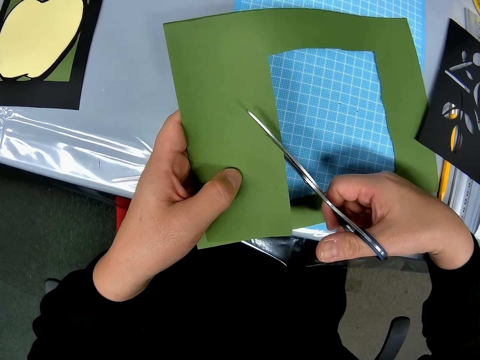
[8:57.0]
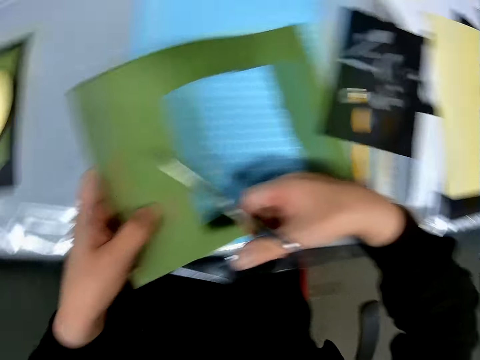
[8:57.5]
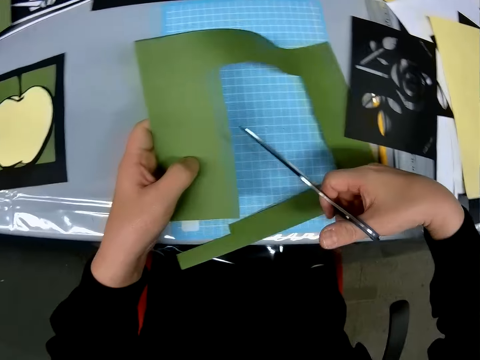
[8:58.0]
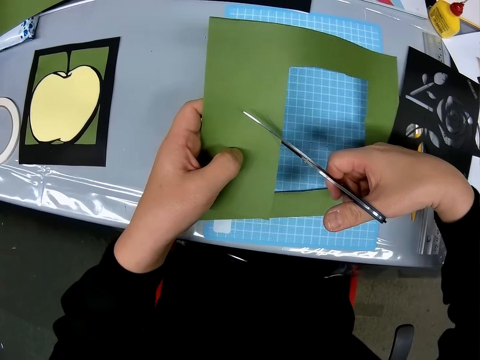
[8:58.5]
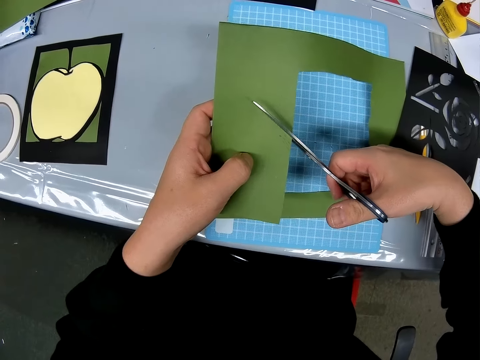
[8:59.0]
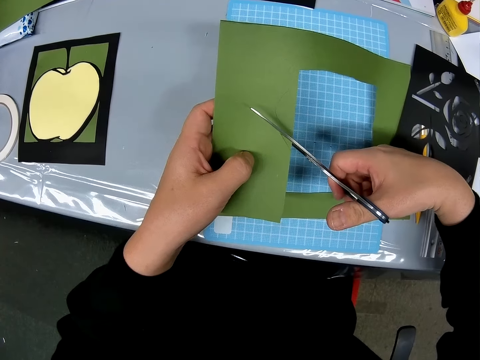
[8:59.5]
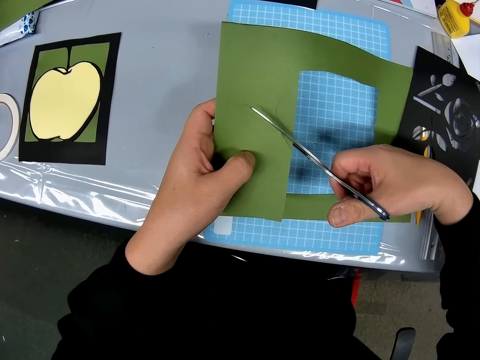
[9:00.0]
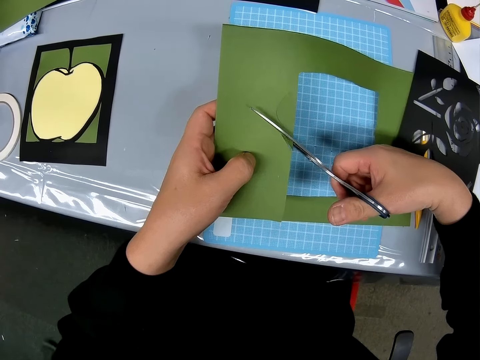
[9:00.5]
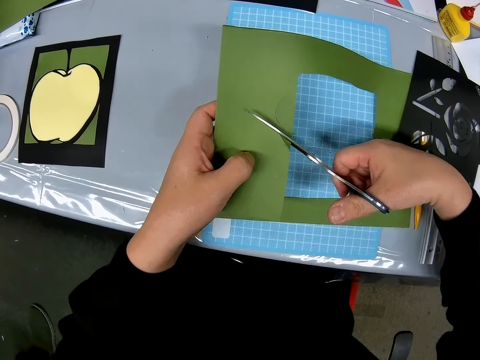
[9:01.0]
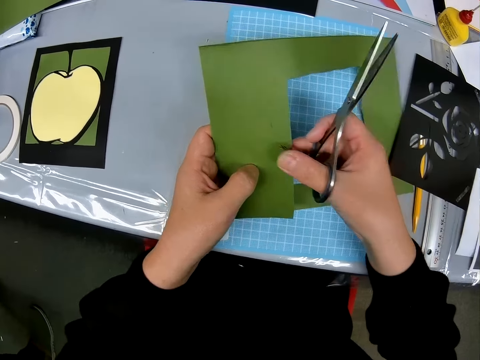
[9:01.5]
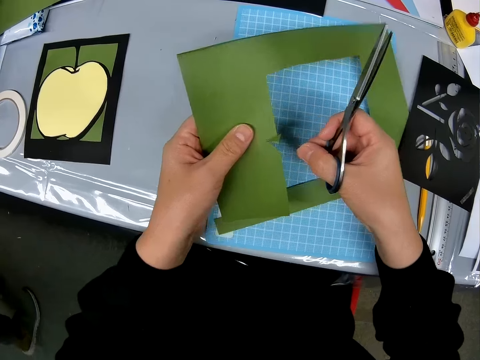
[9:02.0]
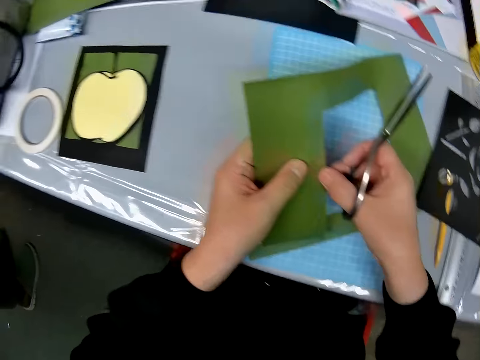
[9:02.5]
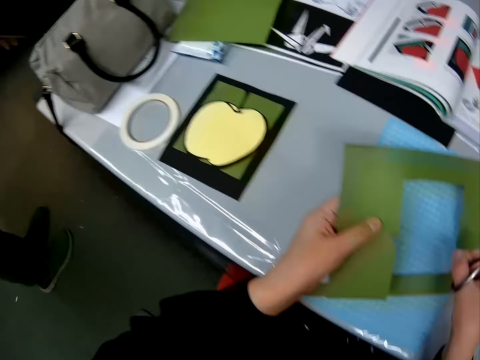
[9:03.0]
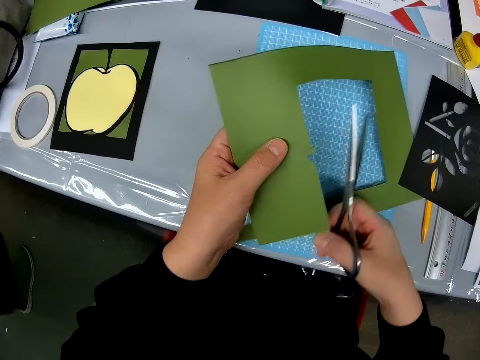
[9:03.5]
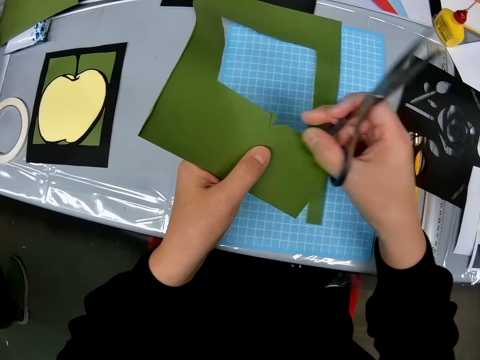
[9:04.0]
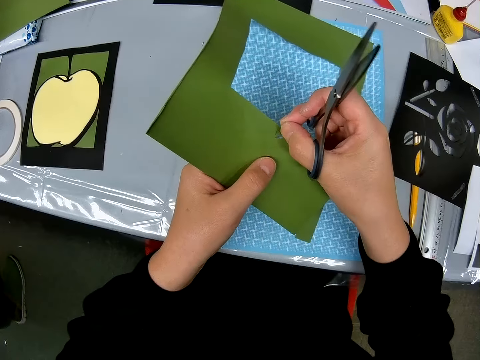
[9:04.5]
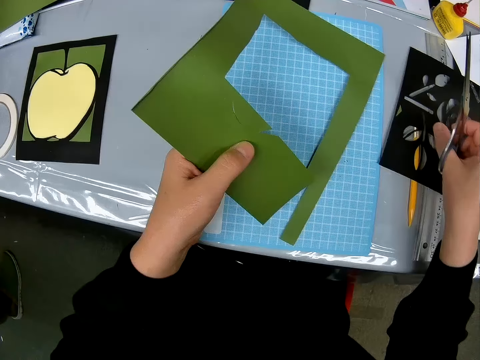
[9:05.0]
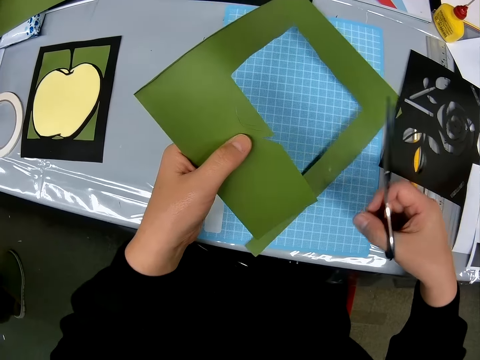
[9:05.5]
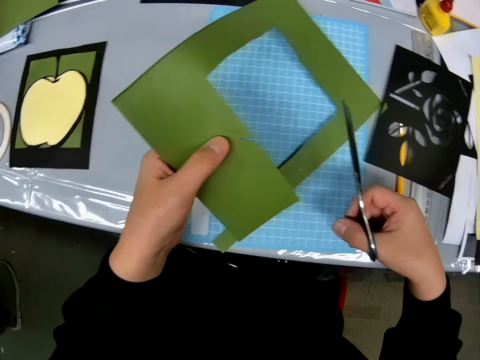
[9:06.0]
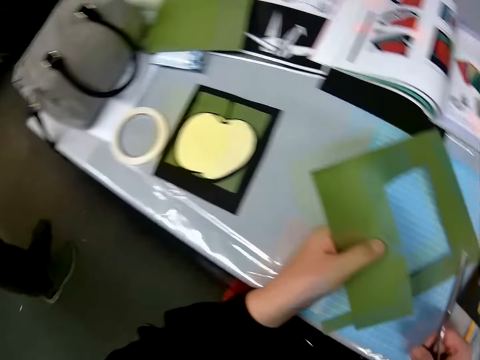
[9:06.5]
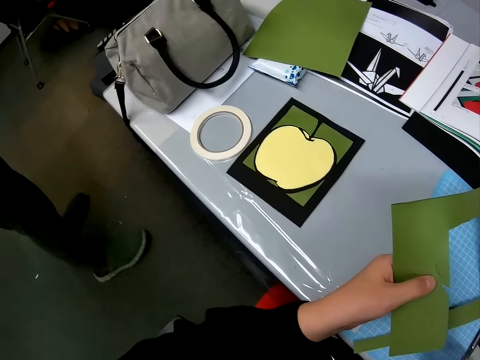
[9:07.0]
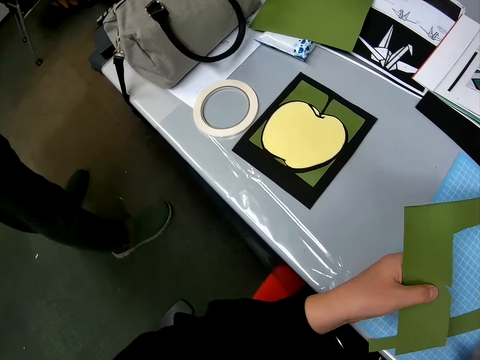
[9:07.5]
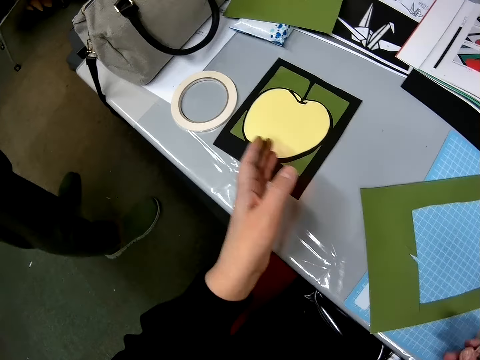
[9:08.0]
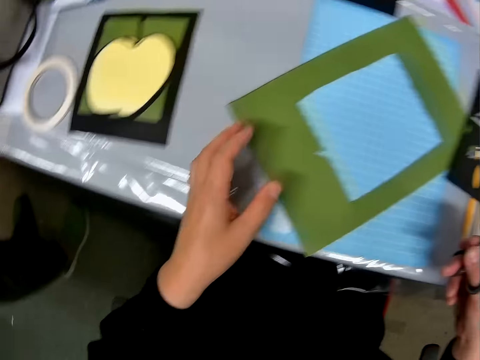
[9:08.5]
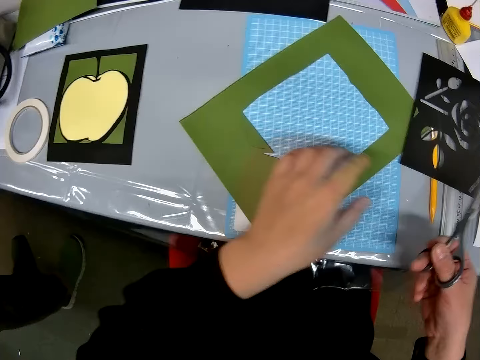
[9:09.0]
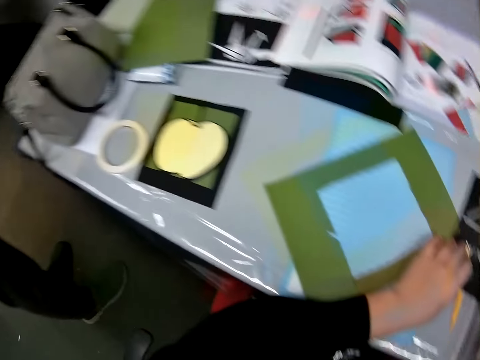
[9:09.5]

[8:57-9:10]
The camera wearer changes direction. She cuts paper. She removes a small paper from the paper craft. She holds the paper. She changes direction. She interacts with a man on her left side. The man appears. The camera wearer drops the paper on the table.

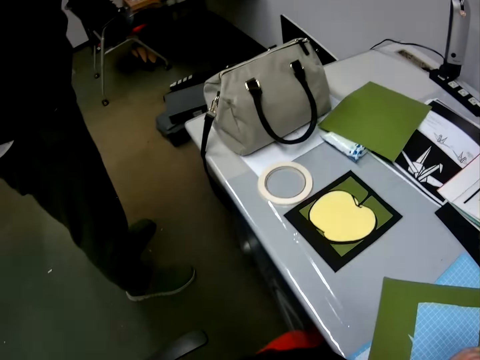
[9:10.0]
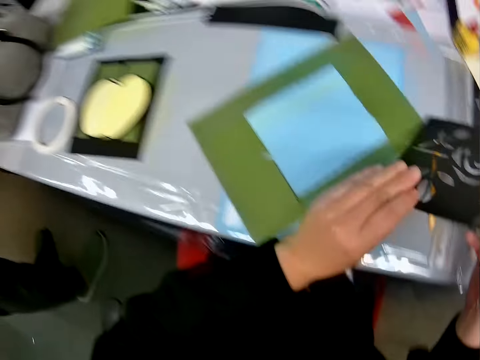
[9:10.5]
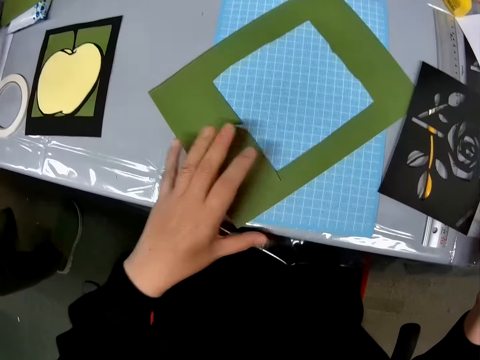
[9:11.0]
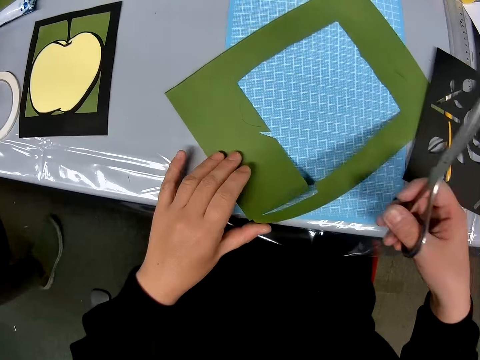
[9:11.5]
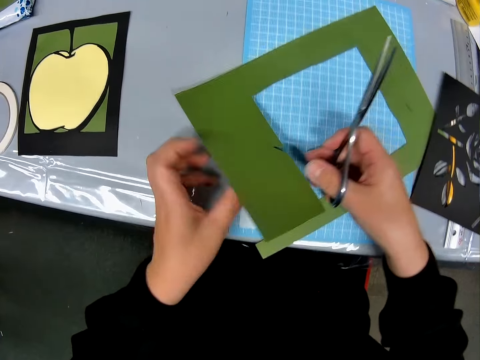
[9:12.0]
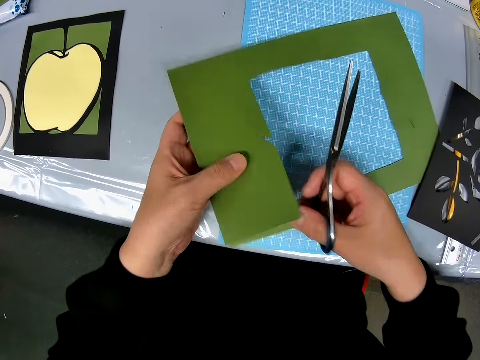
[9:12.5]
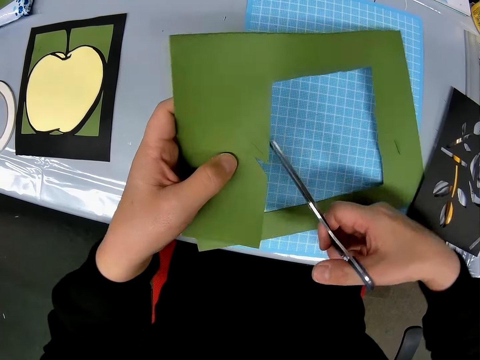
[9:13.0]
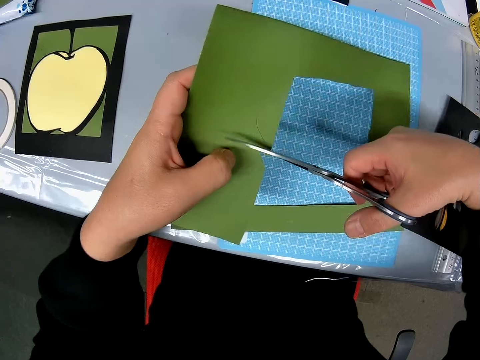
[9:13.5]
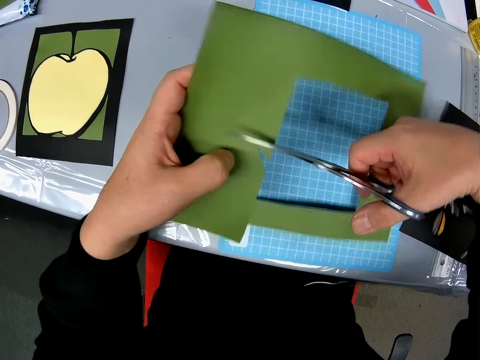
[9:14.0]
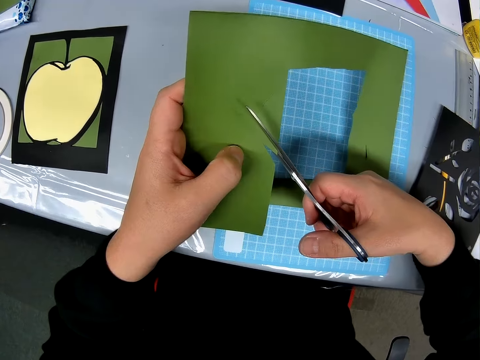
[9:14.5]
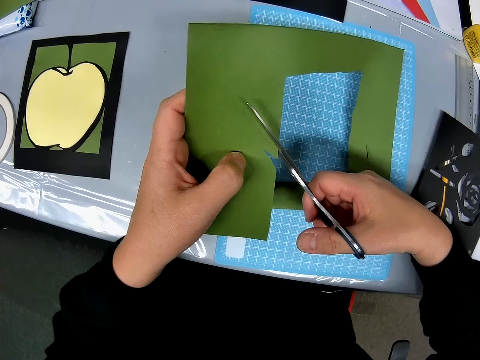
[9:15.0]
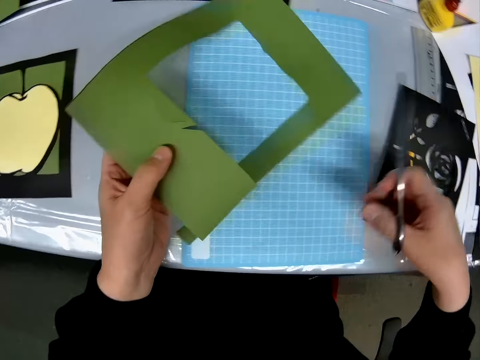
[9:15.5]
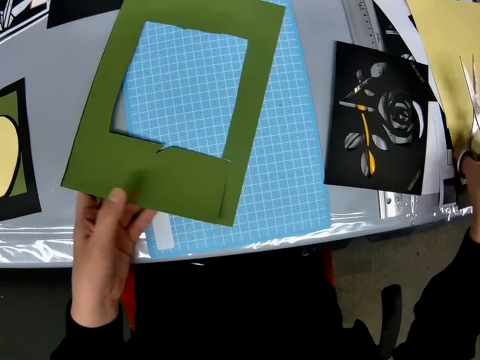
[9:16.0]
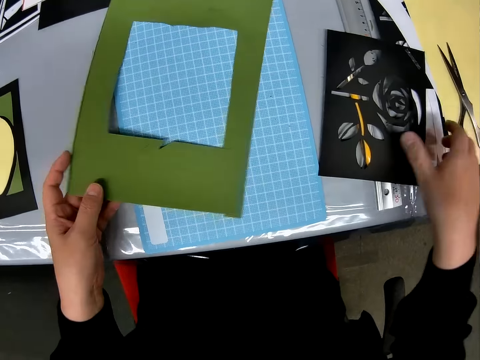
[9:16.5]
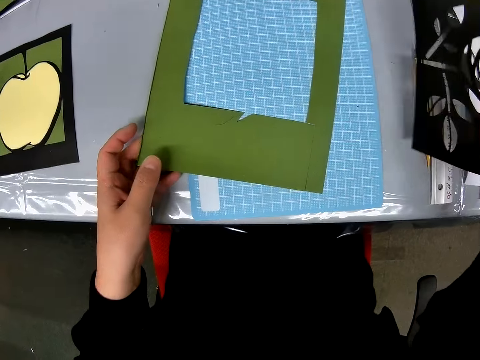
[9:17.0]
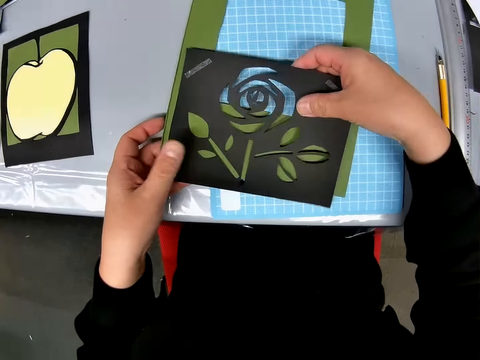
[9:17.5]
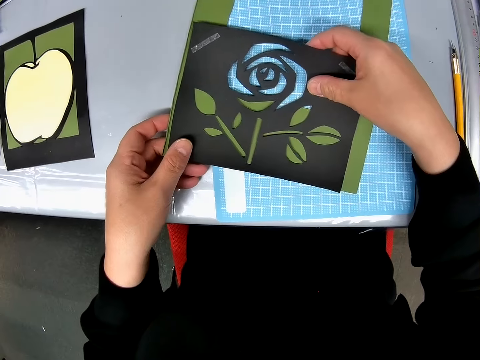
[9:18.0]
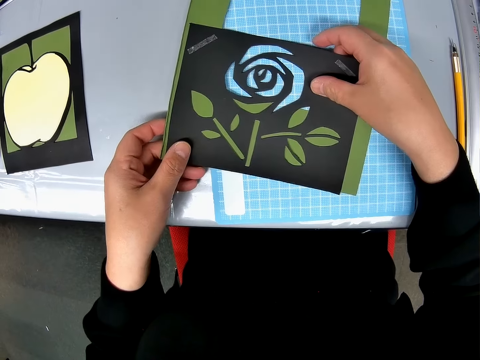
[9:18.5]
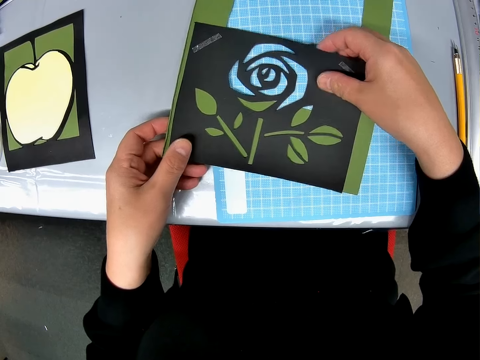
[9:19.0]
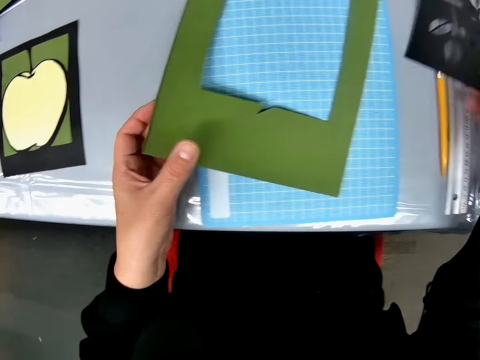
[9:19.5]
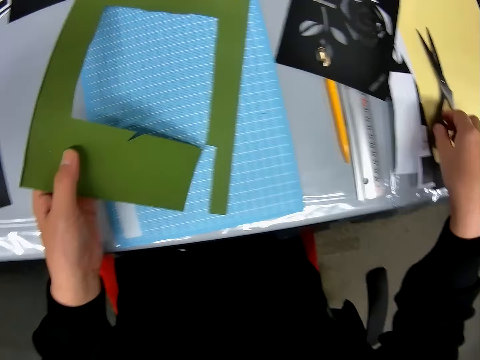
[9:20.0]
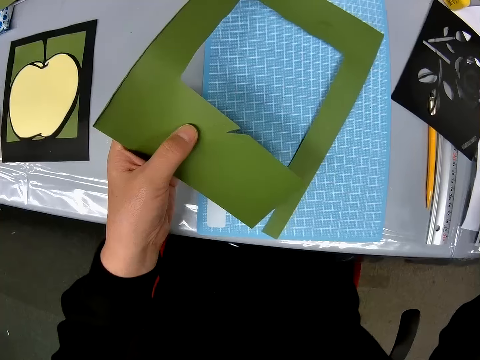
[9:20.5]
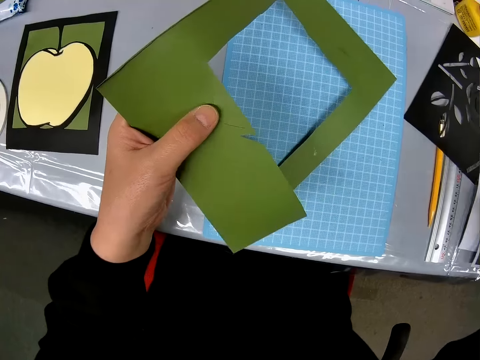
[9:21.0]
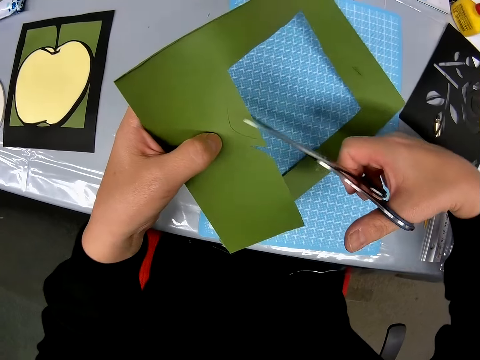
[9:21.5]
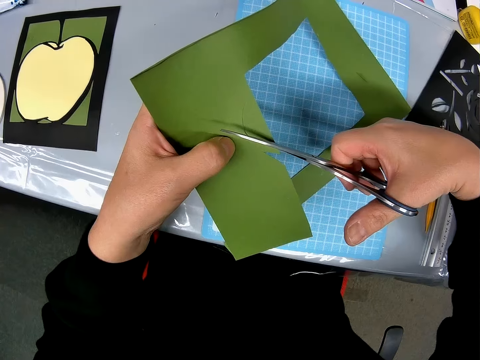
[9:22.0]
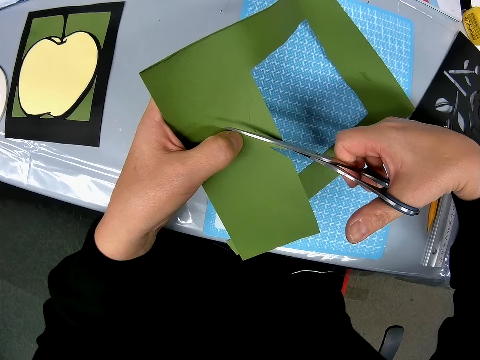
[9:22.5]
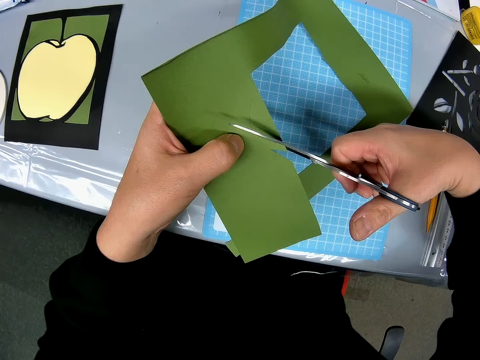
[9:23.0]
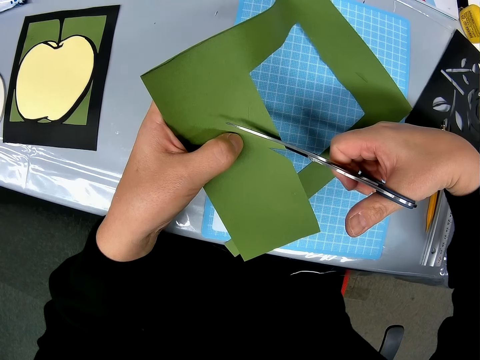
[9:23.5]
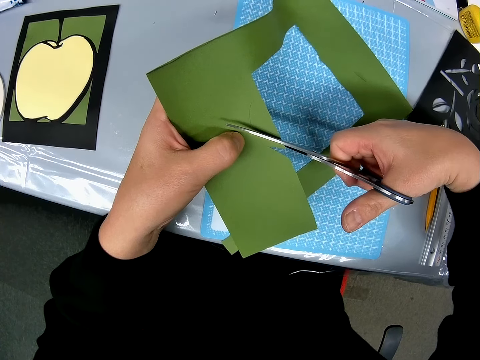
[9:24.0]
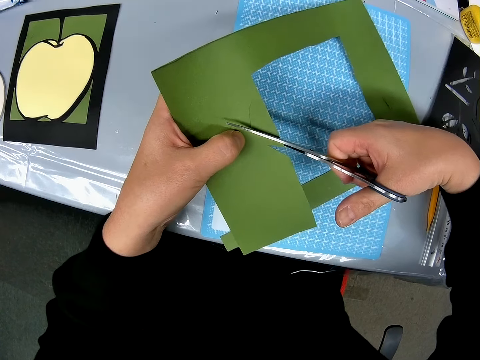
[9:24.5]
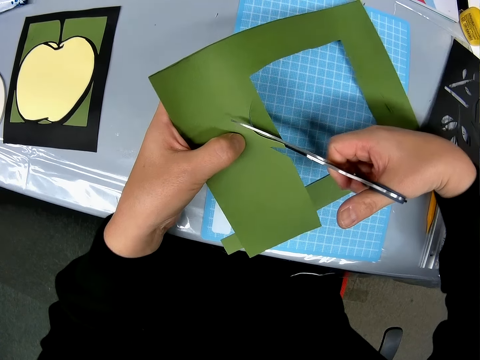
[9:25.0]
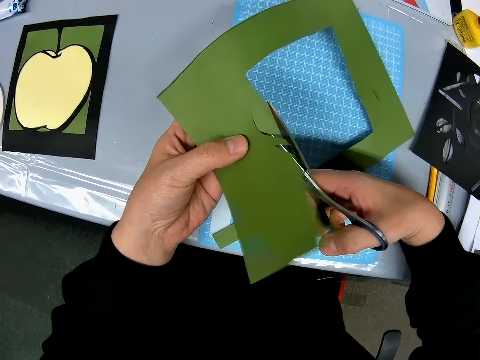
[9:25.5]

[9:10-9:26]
The camera wearer interacts with a man on her left side. They pick up the paper from the table. They move direction. They cut paper. They put the scissors back on the table. They pick up the black designed sheet from the table. They place the black designed sheet on the green sheet on the table. They pick up the green sheet from the table. They pick up the scissors from the table. They cut the green sheet in his left hand with scissors.
